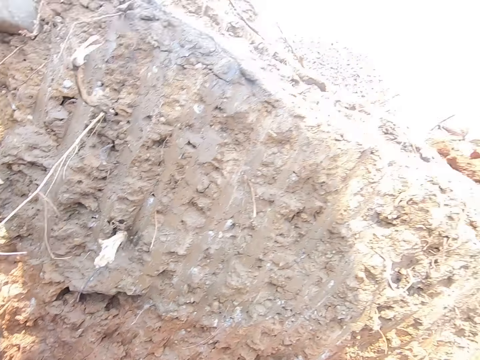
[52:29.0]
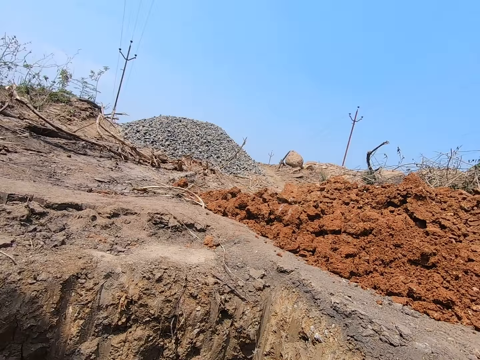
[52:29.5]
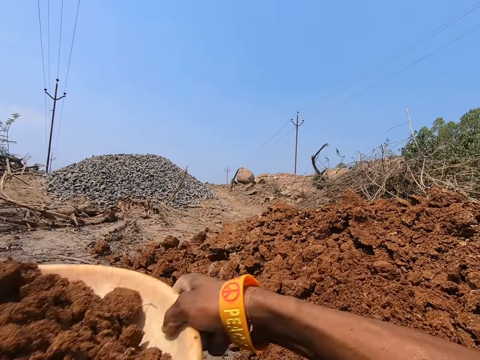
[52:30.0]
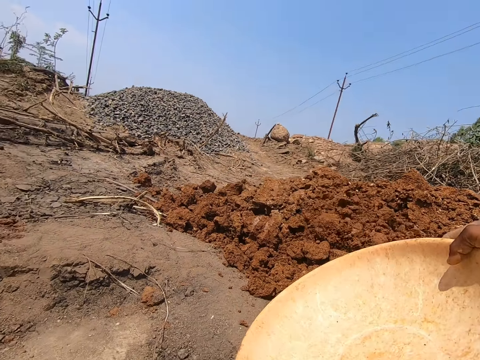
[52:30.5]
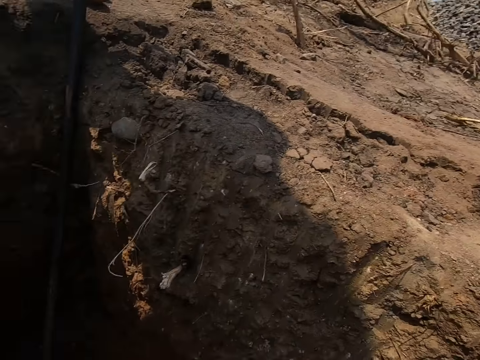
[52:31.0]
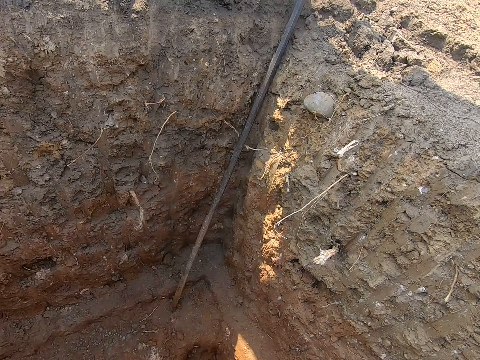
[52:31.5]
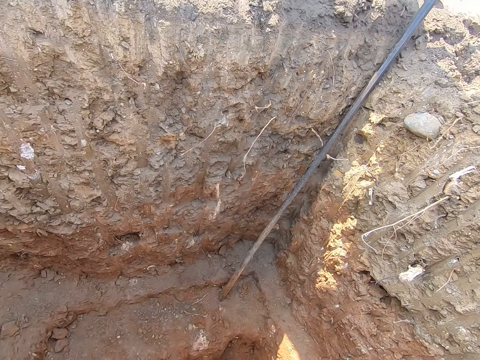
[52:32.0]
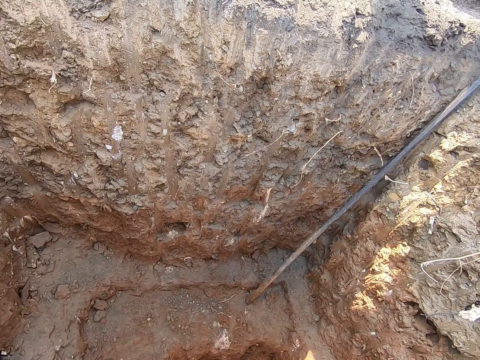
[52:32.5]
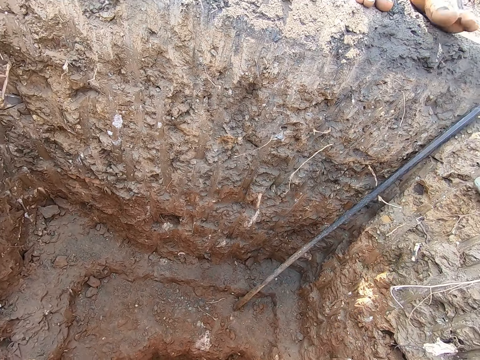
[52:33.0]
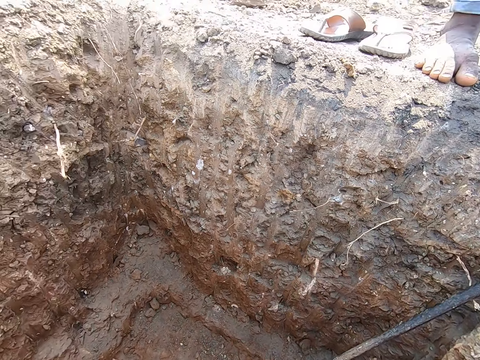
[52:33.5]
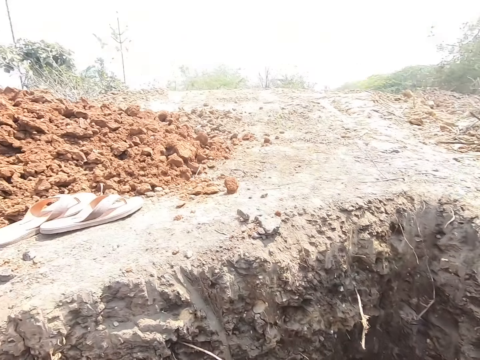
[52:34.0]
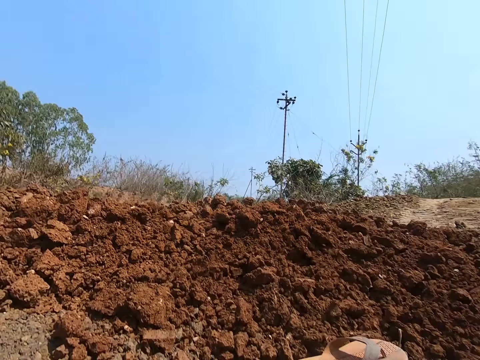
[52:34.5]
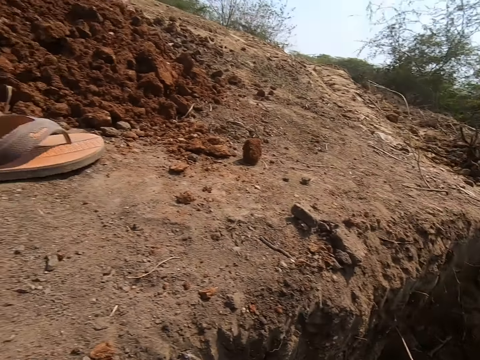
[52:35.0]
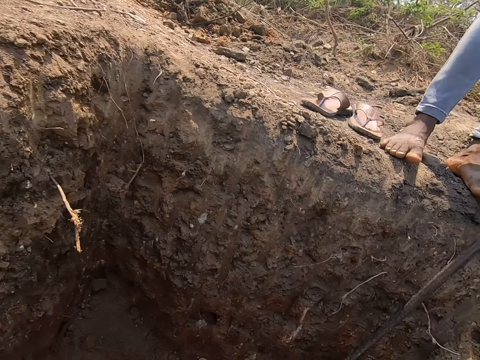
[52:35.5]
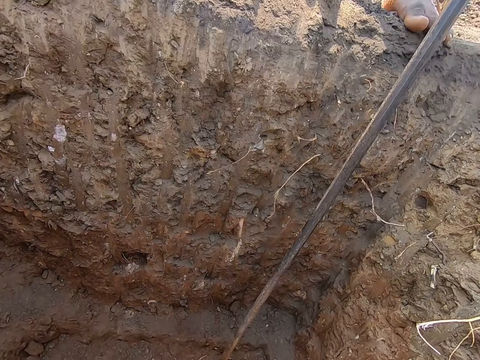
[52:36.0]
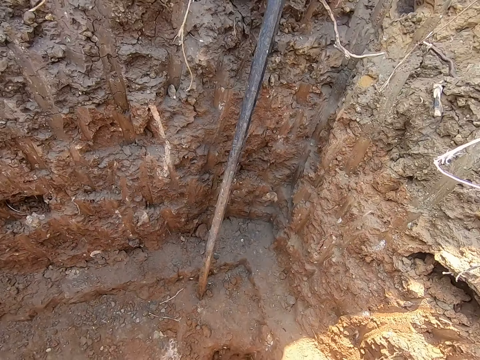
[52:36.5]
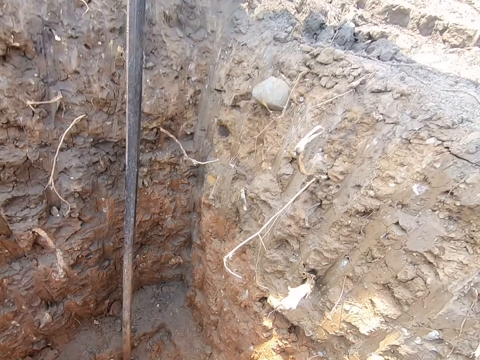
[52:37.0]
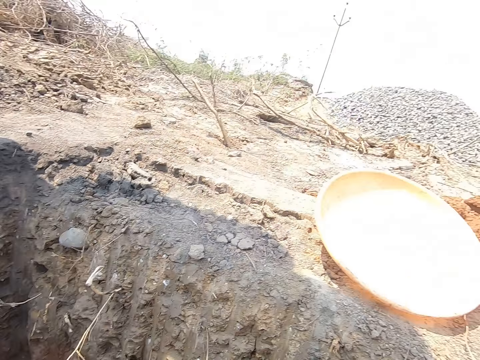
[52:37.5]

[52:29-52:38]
The camera wearer pours the sand in the bowl on the ground with his right hand. He drops the basin.

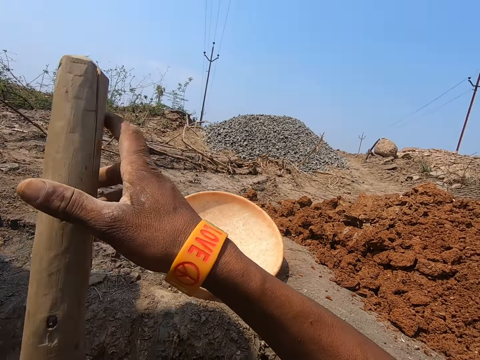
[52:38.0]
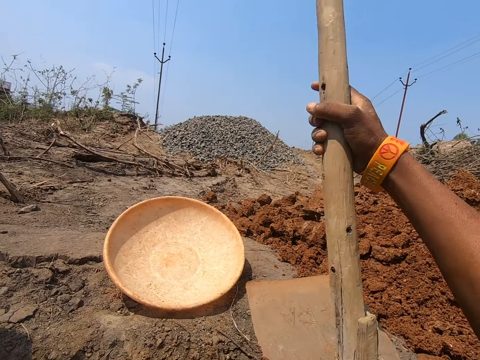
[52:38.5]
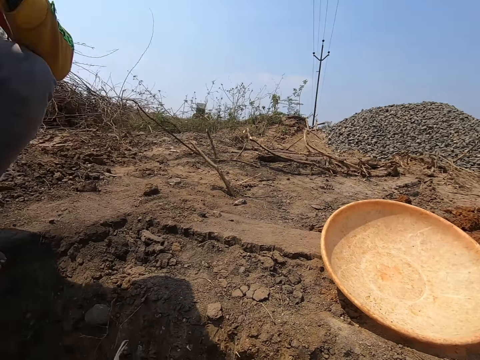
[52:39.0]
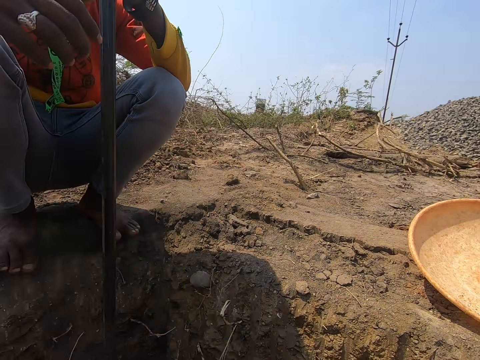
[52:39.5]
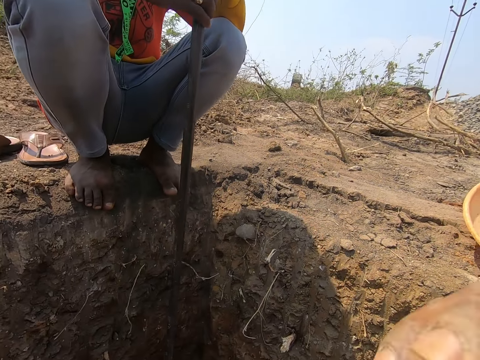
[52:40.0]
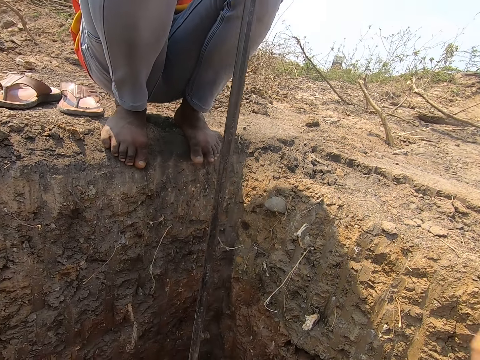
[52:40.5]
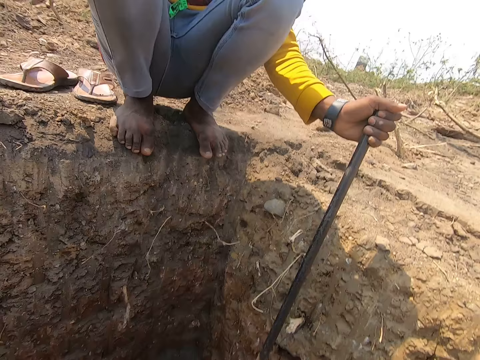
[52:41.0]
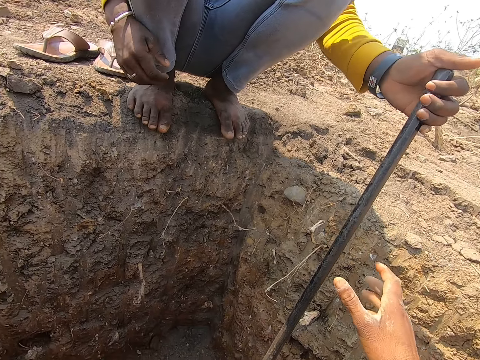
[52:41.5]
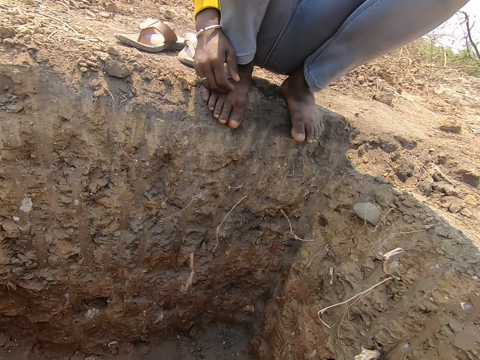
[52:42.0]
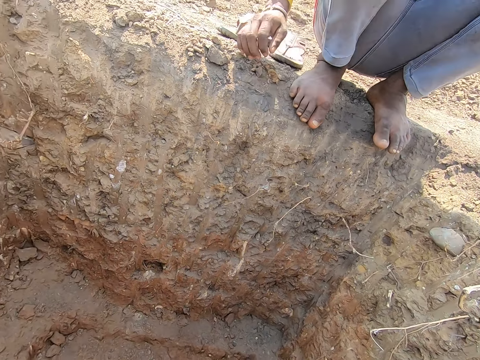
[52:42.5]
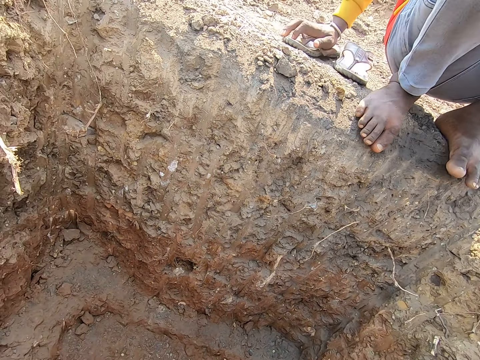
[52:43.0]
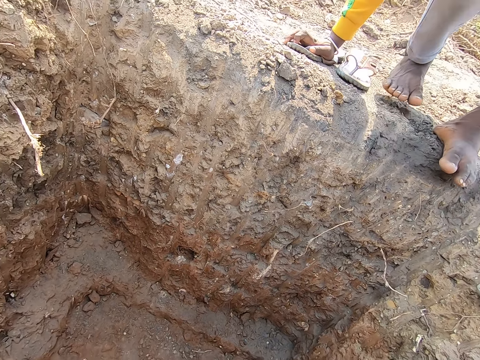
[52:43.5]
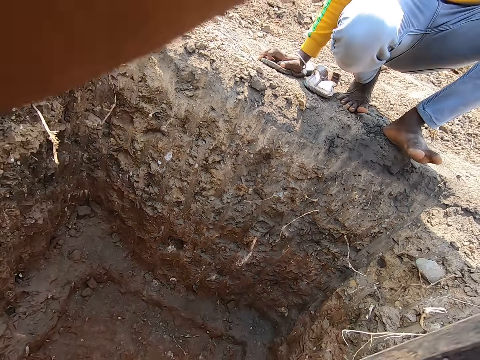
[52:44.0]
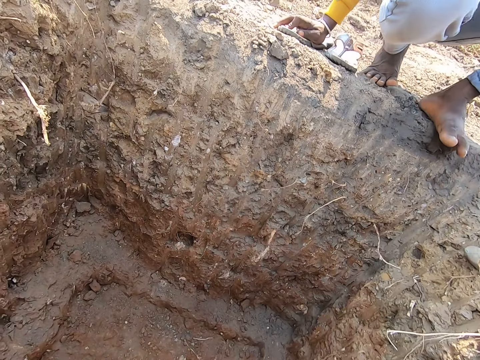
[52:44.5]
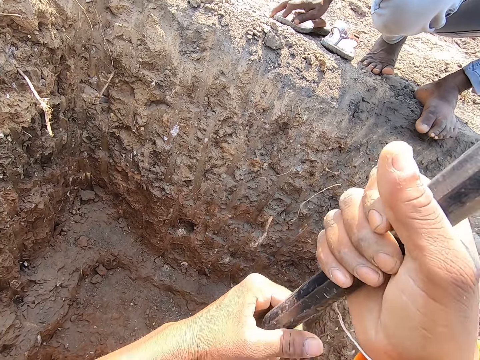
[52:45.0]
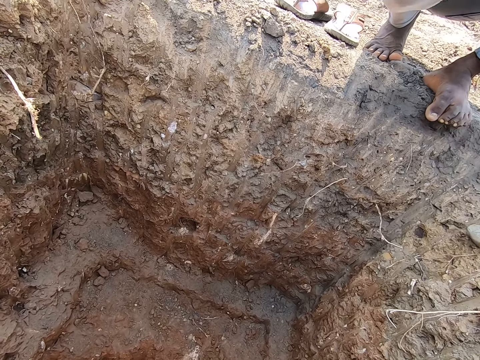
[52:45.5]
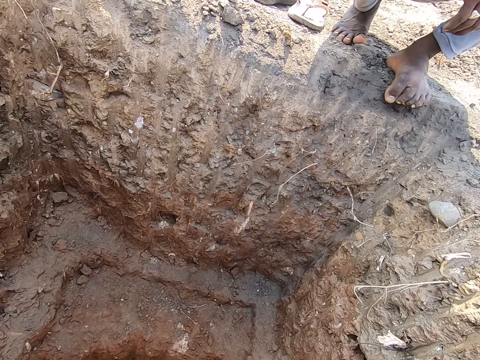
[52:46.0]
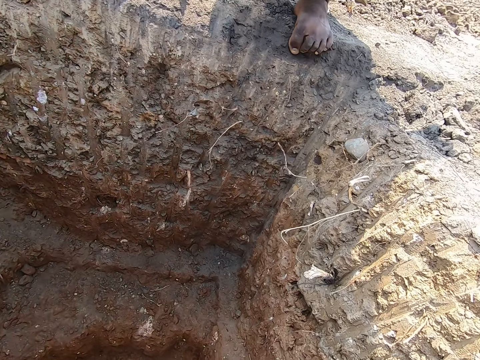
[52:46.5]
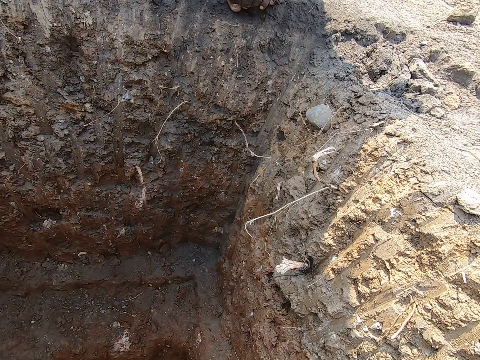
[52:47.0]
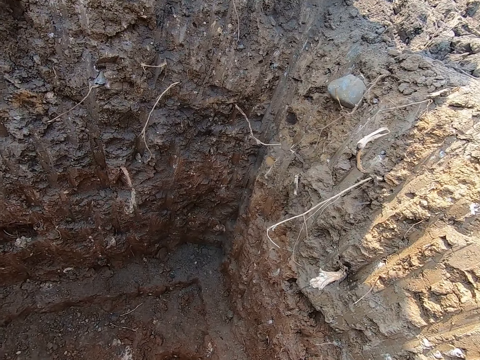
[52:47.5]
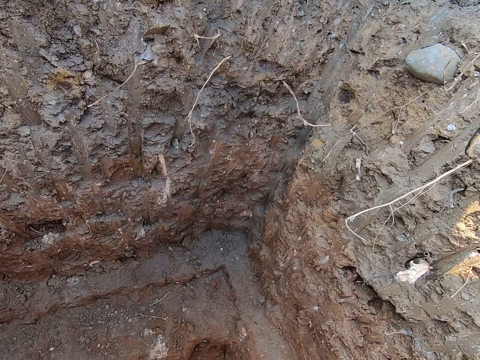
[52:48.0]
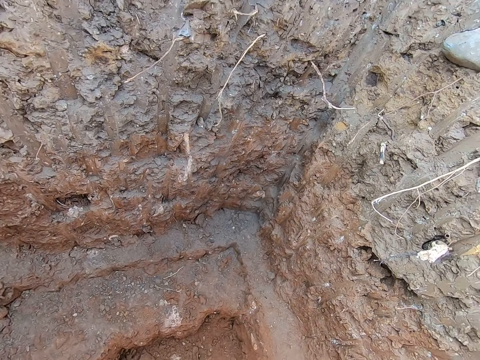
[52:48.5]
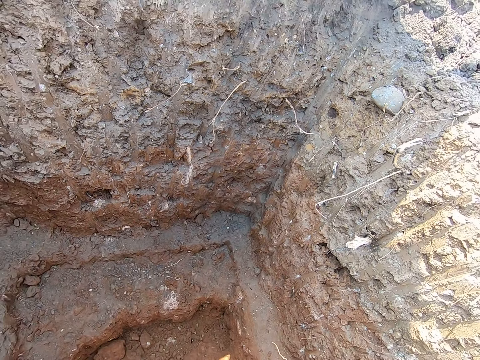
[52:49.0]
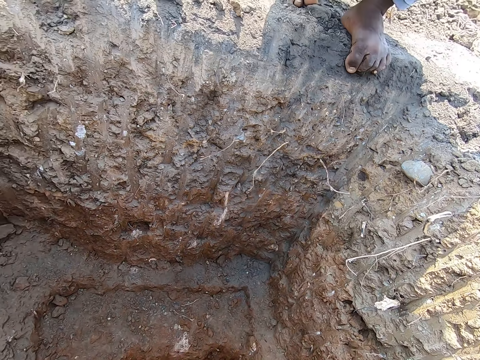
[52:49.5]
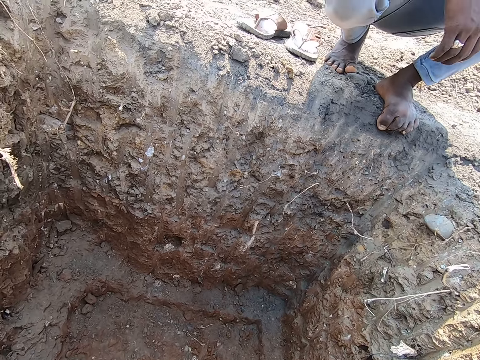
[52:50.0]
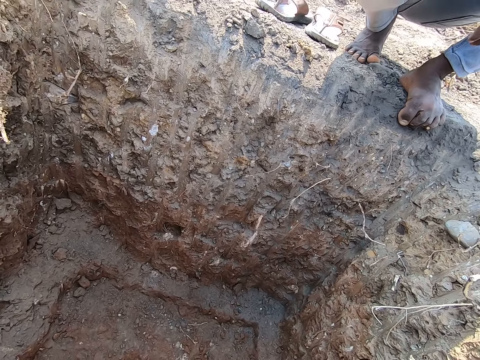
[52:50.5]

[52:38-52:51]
The camera wearer picks up the hoe. He holds the hoe with both hands. He places the hoe on the ground with his right hand. A man holds a digging bar in the ground with his hands. The camera wearer adjusts the camera on his head with his right hand. He converses with the man. He takes the digging bar from the man's left hand with his right hand. The man places his right hand on a slipper on the floor. The camera wearer digs the ground with the digging bar in both hands.

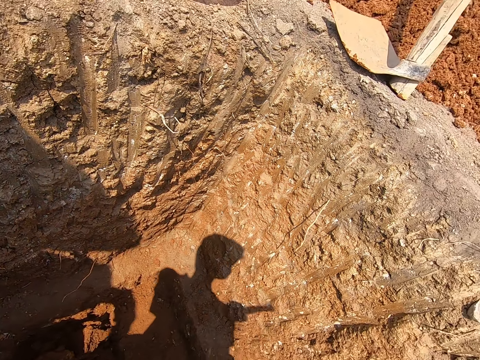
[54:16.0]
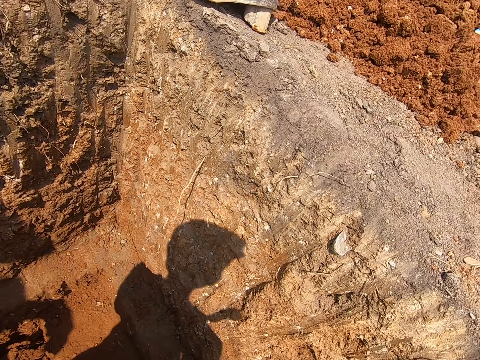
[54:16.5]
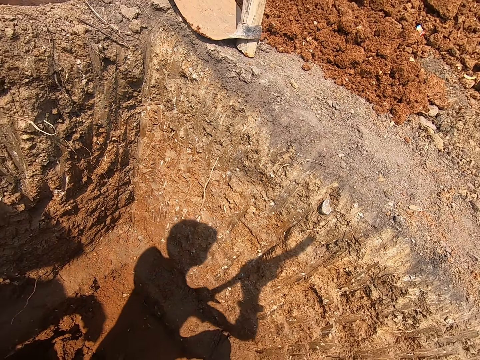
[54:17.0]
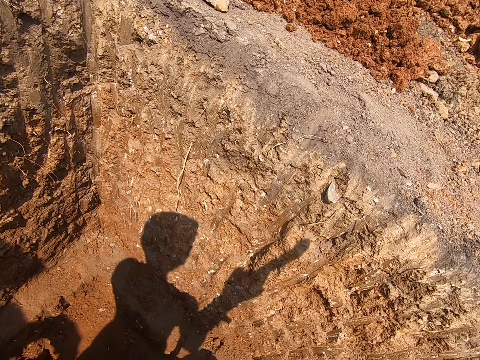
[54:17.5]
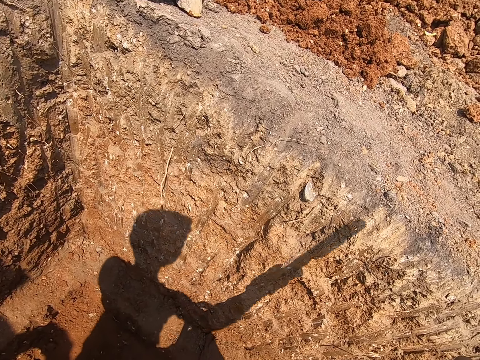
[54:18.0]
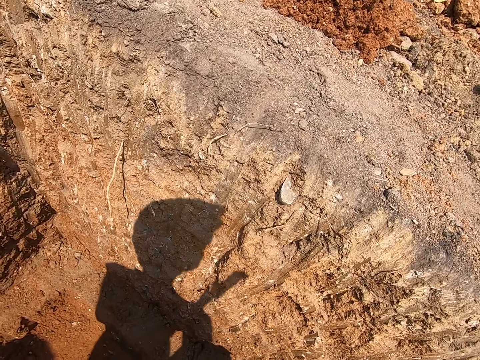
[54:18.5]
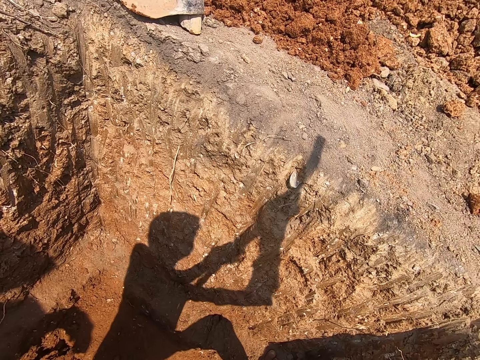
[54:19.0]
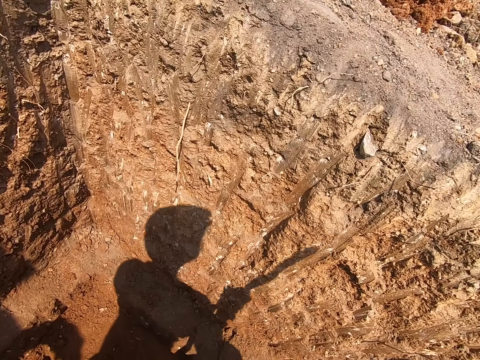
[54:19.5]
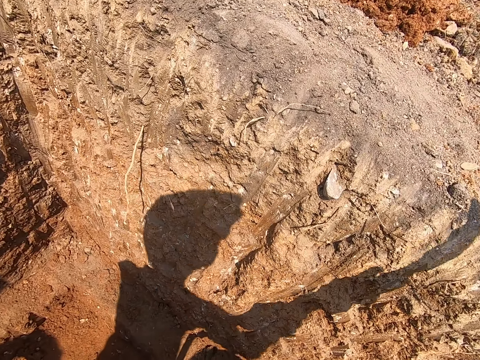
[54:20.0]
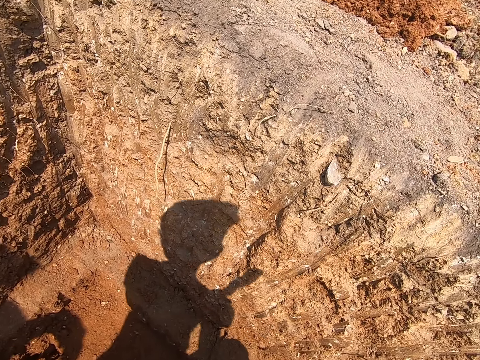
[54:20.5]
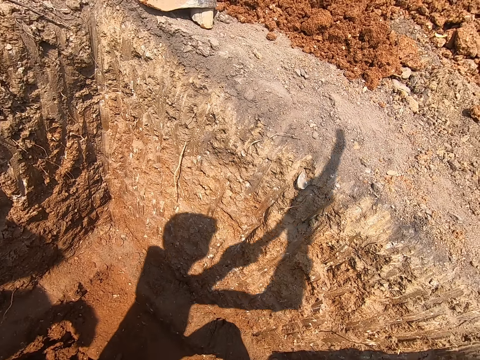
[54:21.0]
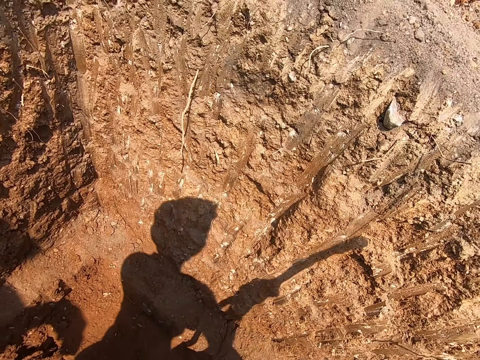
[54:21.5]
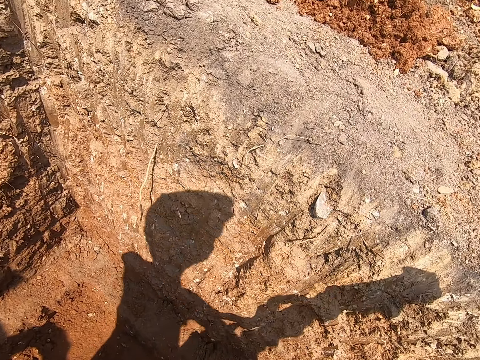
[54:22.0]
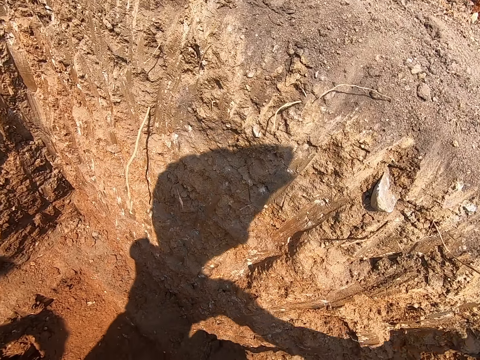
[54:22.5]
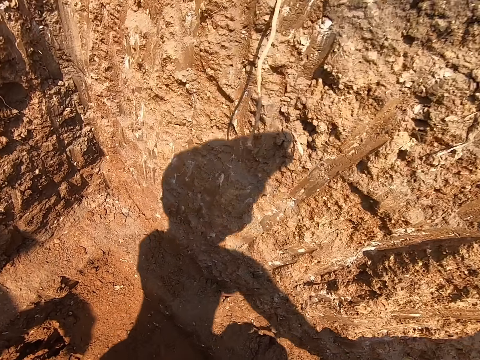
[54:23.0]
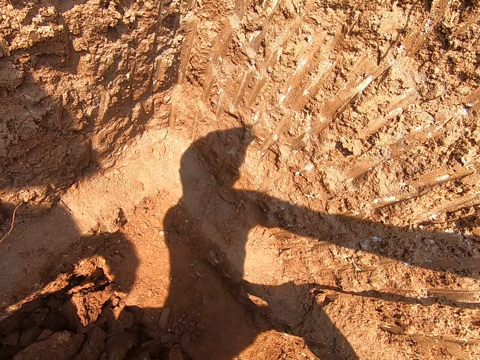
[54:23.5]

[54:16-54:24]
The camera wearer holds a steel bar with both hands. They dig the hole with the steel bar.
